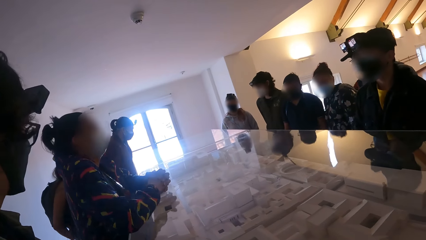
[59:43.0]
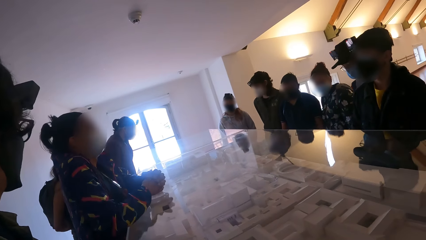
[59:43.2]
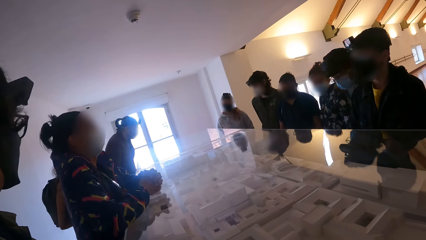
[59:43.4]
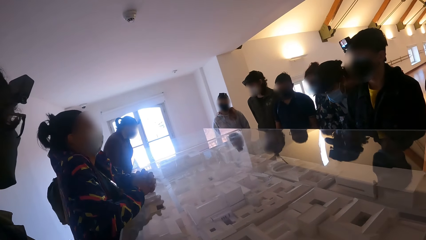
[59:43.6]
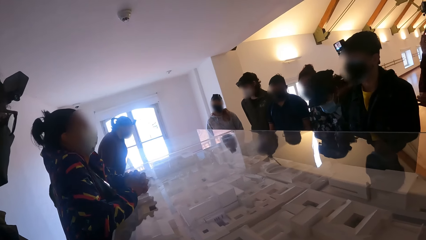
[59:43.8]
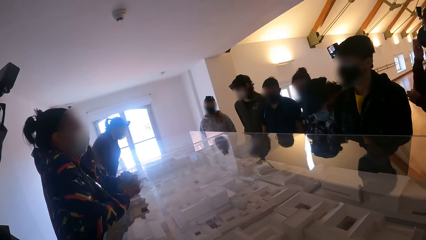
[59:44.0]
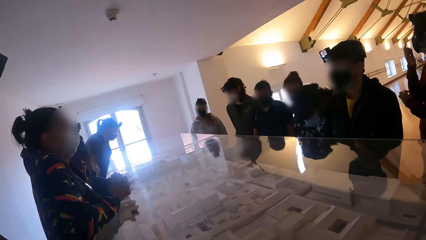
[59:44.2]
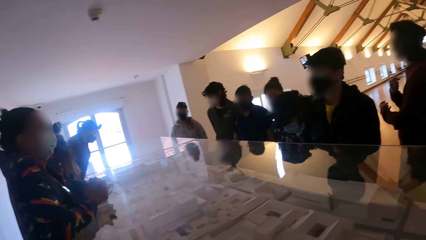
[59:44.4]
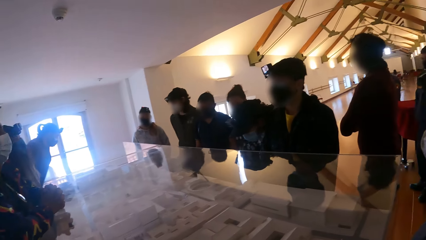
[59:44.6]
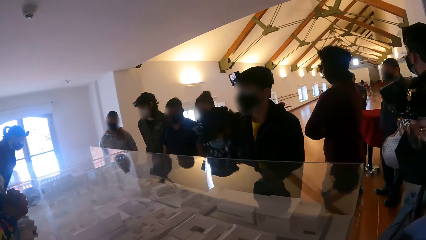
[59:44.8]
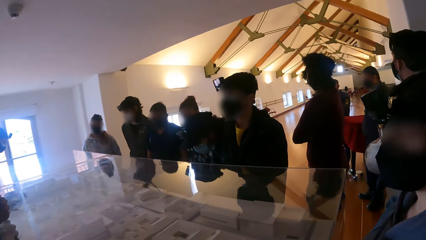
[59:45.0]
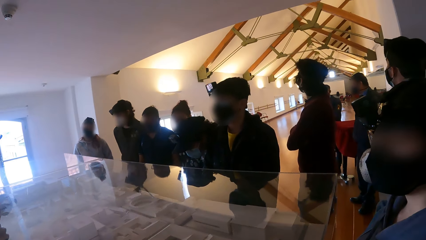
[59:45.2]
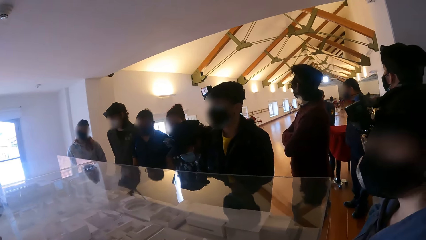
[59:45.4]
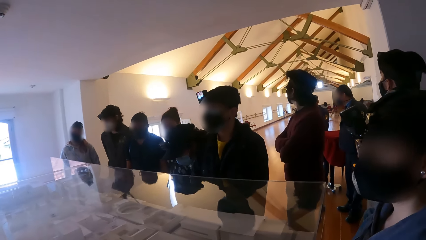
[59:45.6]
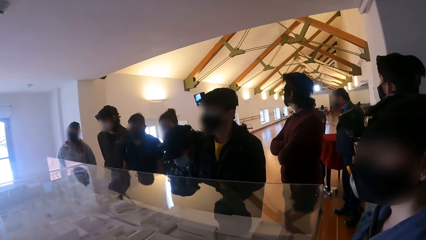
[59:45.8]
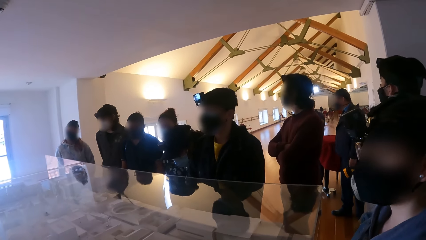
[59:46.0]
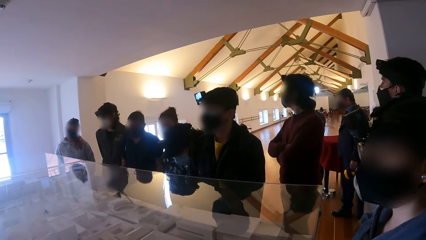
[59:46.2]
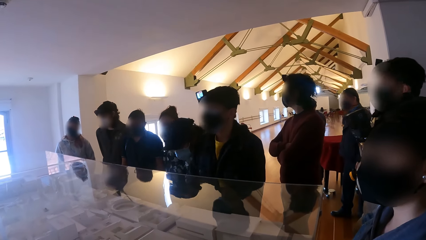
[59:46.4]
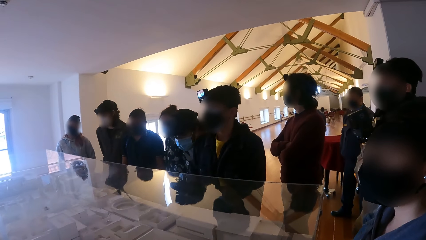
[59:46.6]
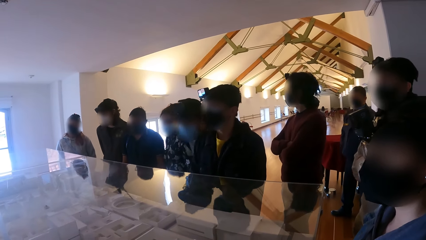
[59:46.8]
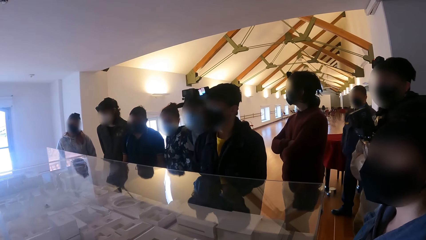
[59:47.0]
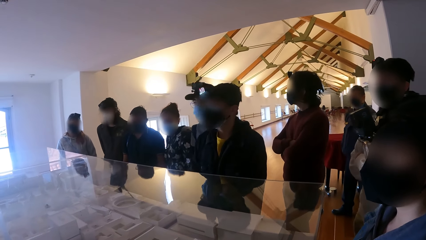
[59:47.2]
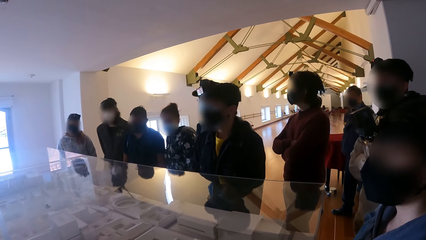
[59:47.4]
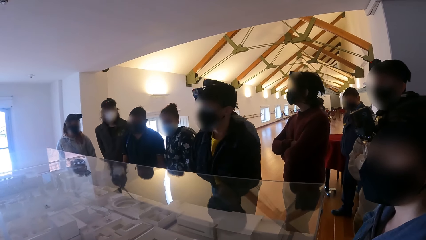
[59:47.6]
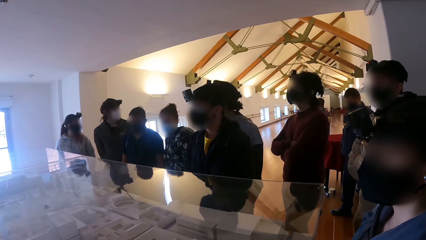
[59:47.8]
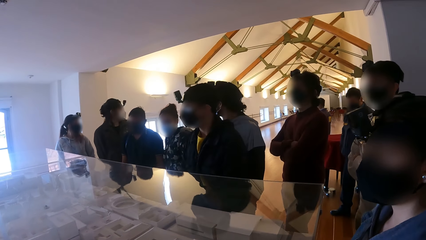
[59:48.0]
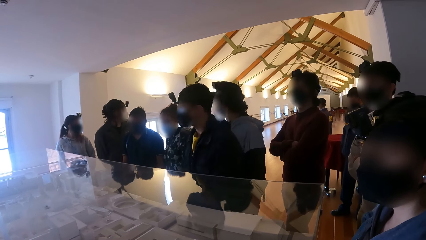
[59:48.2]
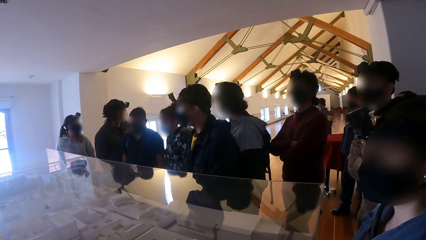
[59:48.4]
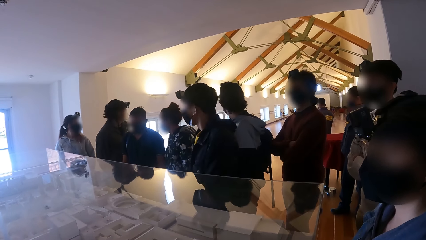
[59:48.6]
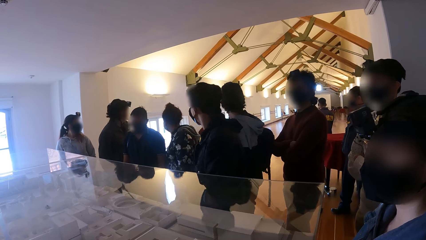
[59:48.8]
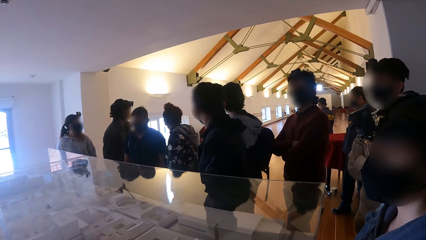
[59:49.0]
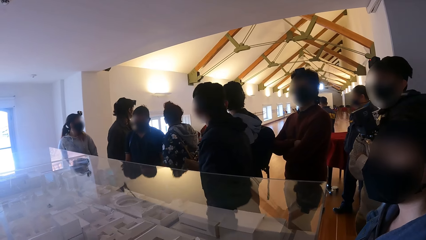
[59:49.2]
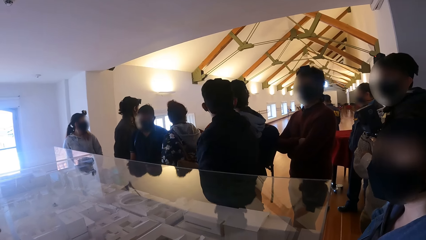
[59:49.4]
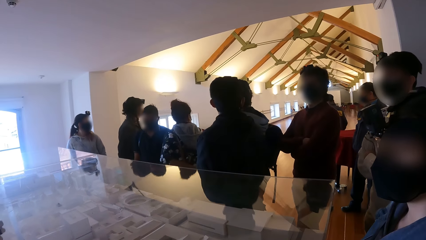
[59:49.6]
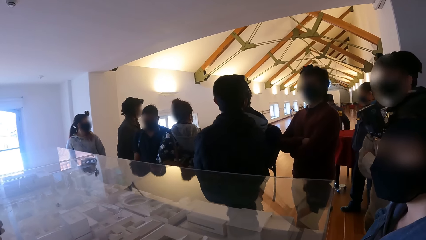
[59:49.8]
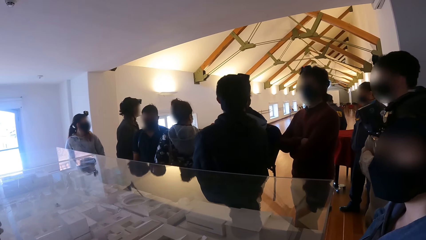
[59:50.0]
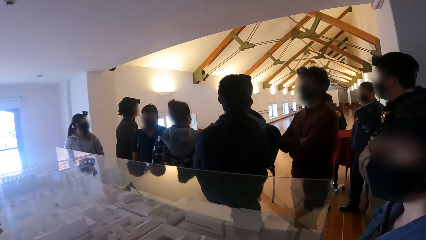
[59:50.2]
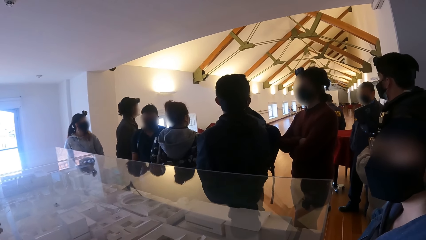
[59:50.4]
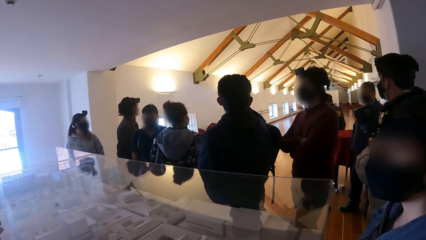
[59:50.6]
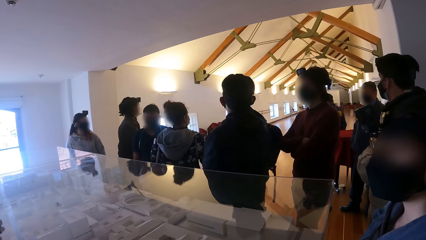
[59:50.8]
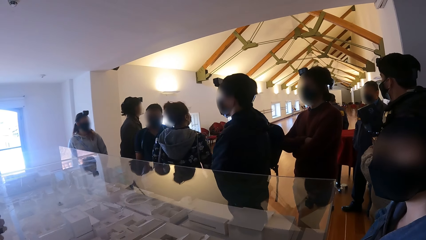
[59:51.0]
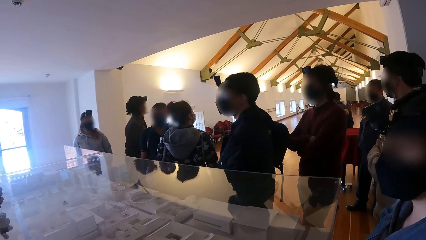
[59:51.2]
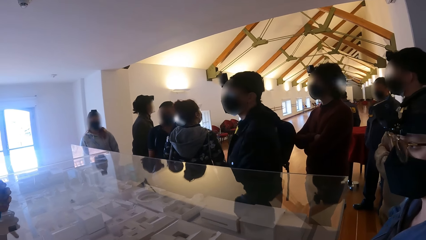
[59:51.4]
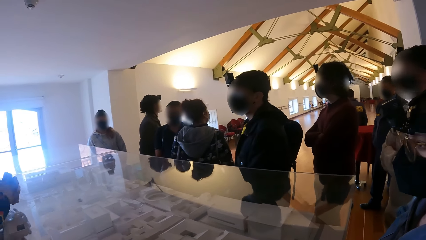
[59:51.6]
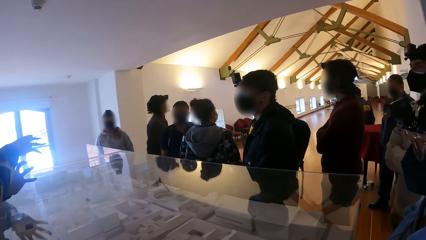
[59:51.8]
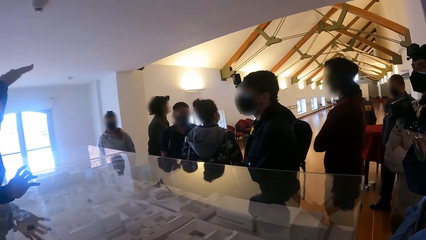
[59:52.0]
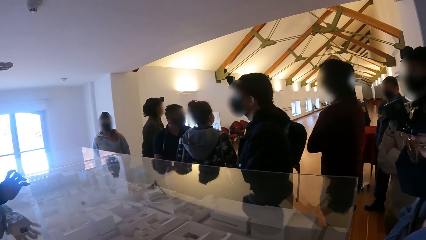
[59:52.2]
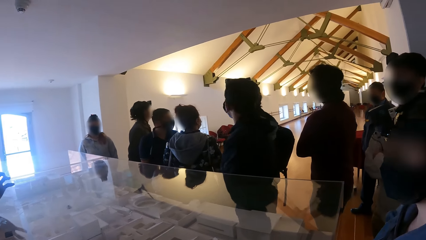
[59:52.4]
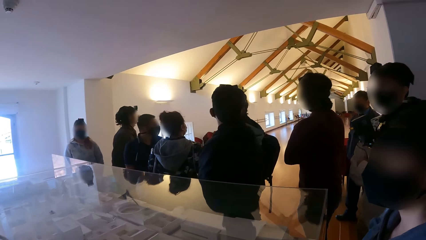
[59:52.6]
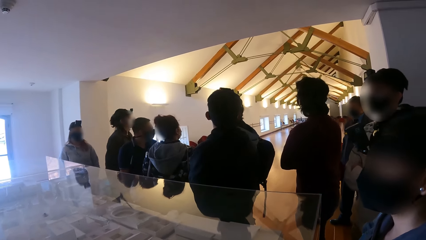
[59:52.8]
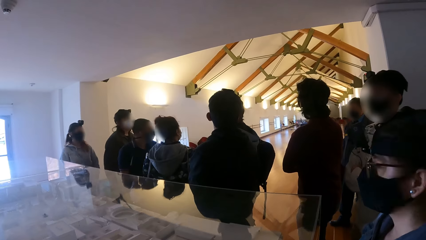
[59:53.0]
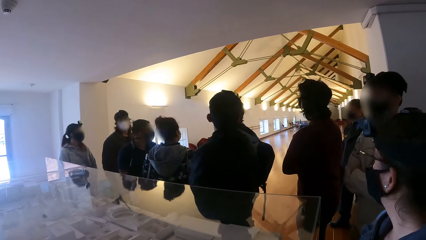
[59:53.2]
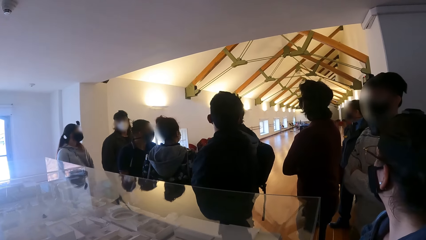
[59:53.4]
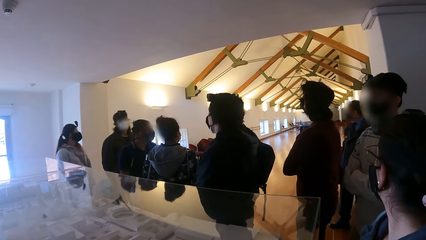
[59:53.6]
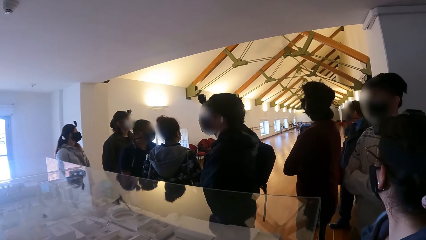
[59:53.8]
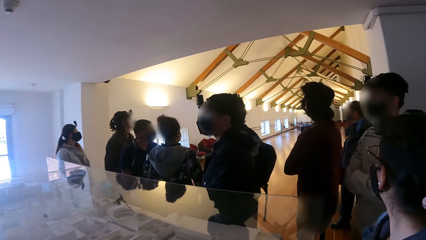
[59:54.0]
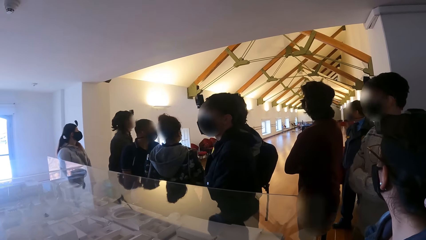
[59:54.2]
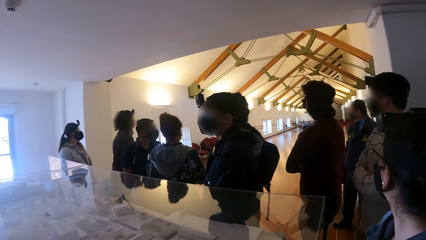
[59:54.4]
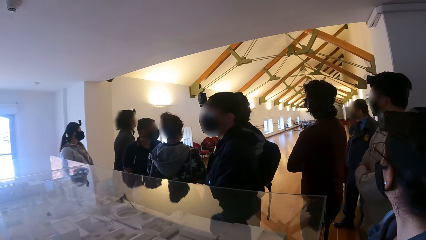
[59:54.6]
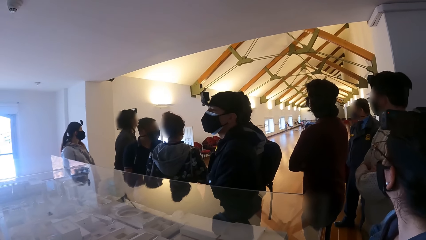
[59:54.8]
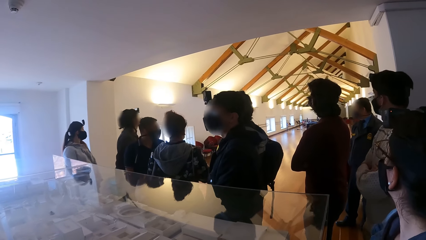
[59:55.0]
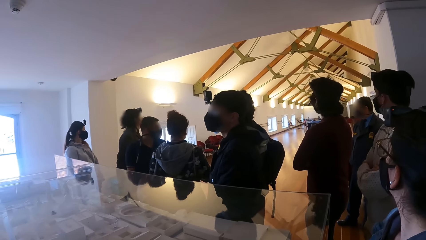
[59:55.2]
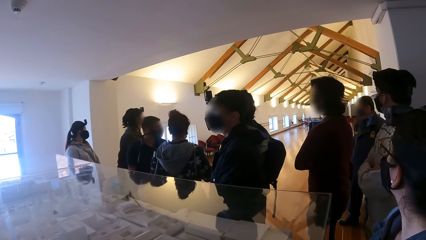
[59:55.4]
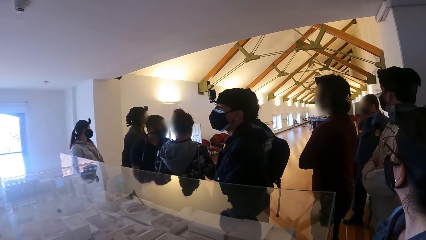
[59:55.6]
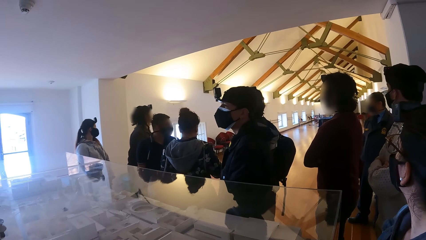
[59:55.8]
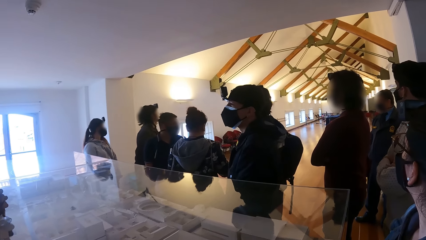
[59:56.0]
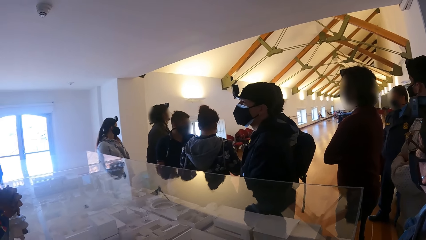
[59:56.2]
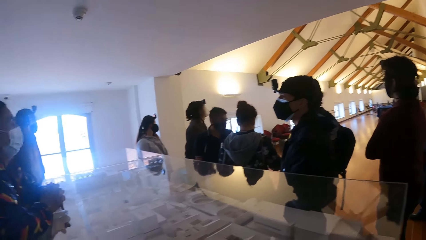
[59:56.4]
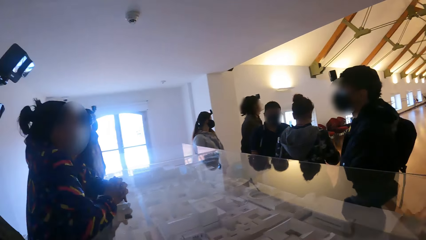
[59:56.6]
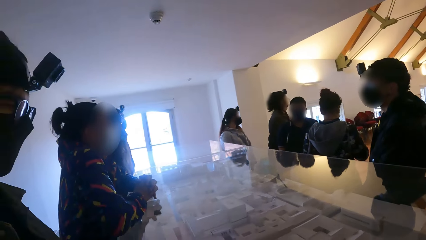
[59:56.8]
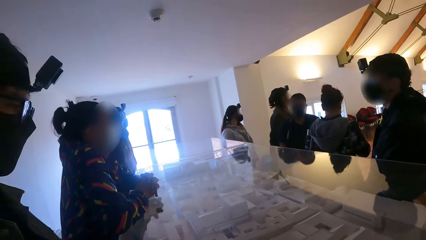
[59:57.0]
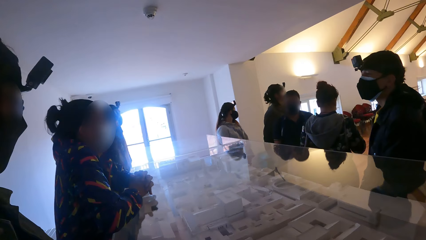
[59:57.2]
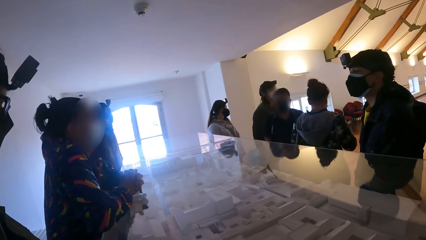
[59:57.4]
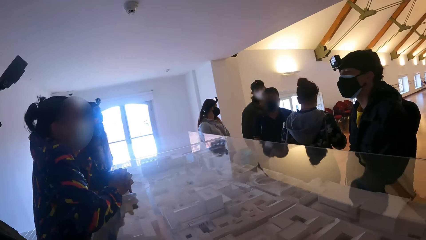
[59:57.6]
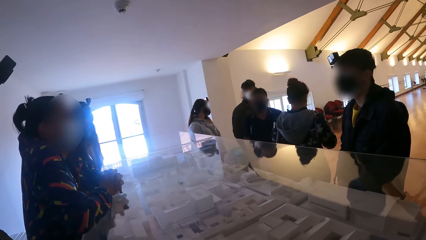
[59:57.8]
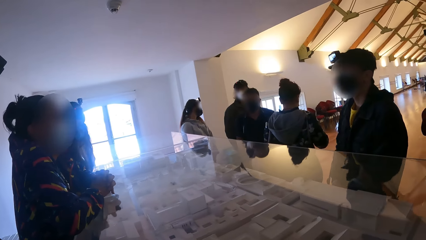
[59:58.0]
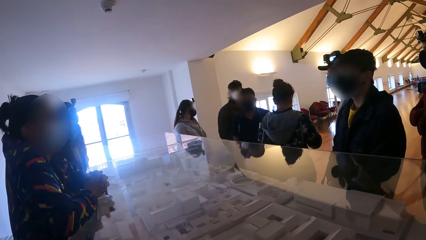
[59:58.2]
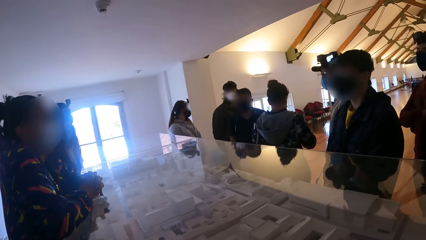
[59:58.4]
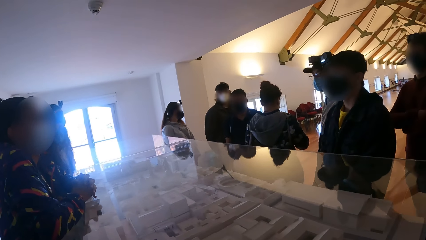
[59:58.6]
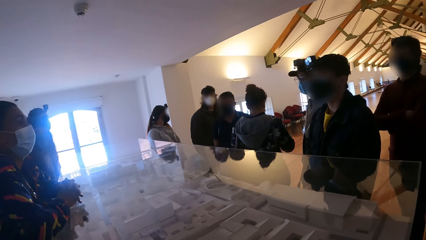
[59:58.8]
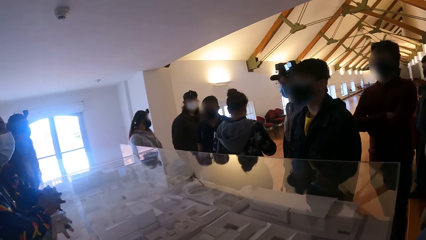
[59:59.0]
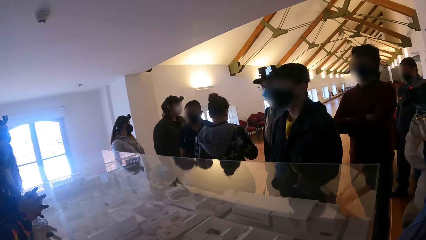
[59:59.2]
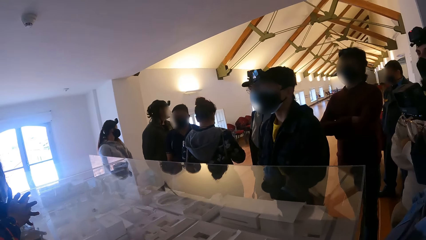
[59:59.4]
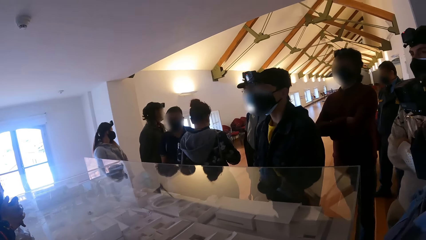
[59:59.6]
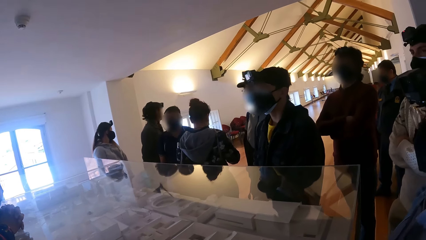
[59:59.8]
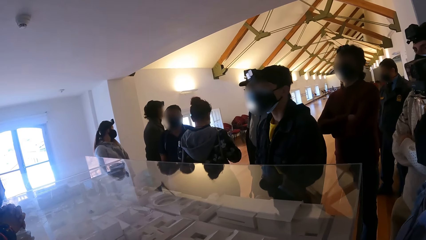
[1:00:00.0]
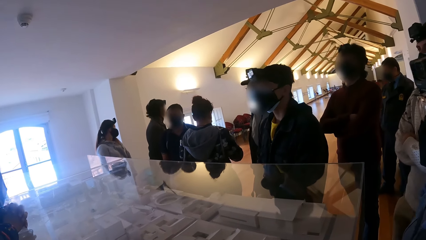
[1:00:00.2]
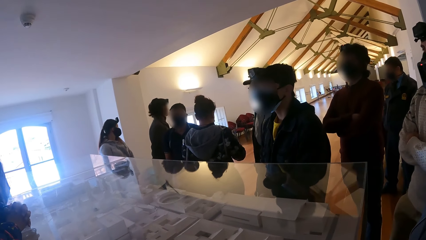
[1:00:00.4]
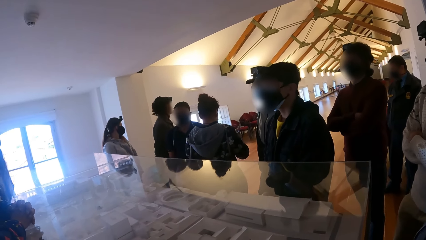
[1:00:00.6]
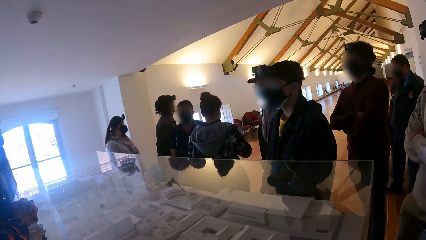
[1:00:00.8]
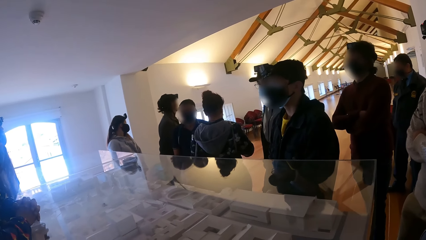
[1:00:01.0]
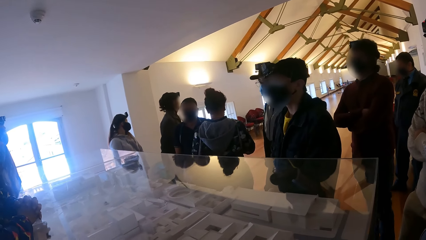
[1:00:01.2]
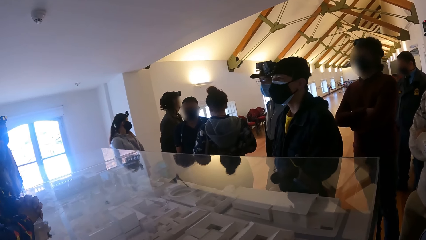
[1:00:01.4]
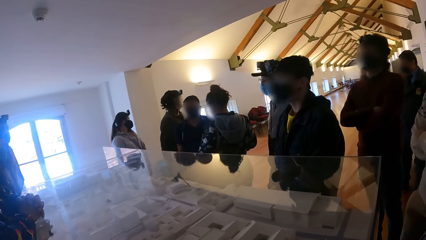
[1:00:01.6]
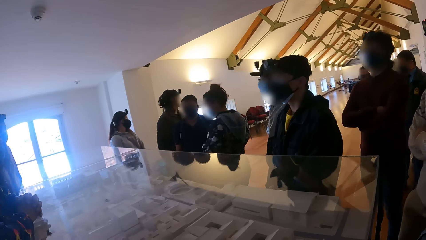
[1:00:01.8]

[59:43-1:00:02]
The camera wearer turns his head towards a hall with the group of people. He looks at colleagues.
